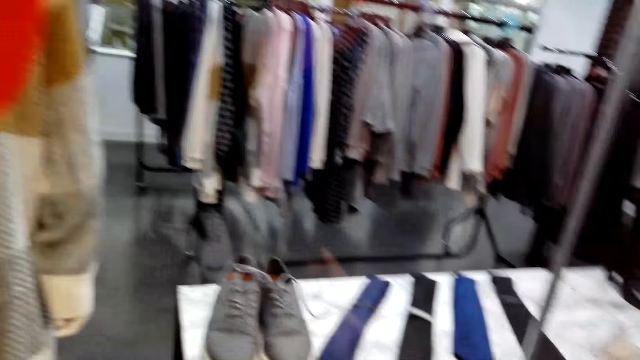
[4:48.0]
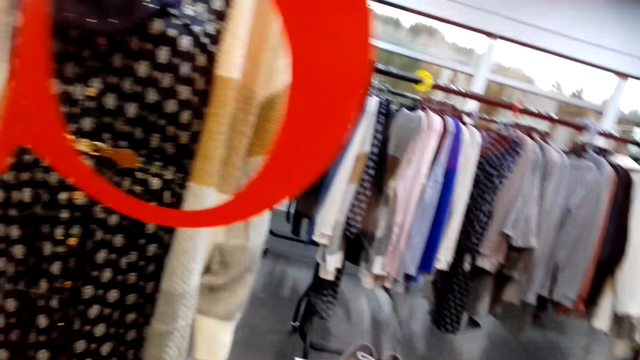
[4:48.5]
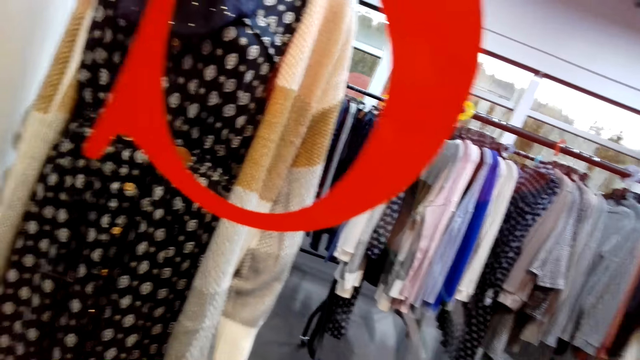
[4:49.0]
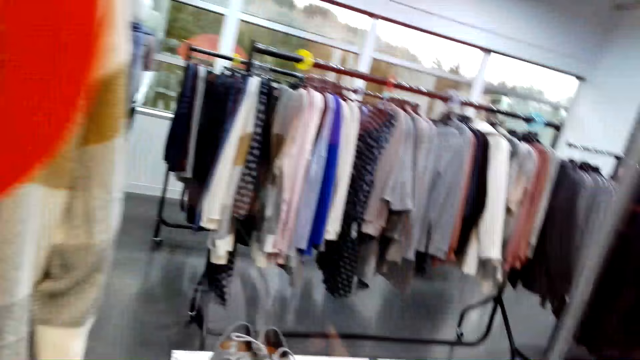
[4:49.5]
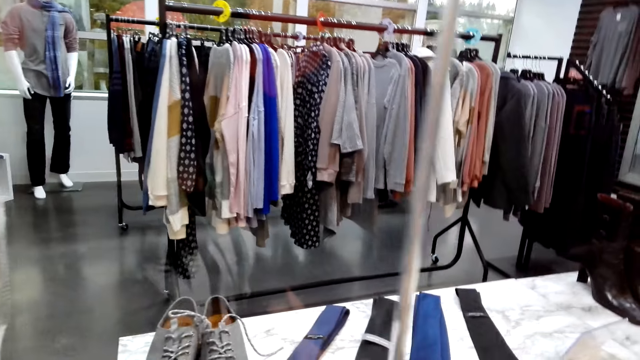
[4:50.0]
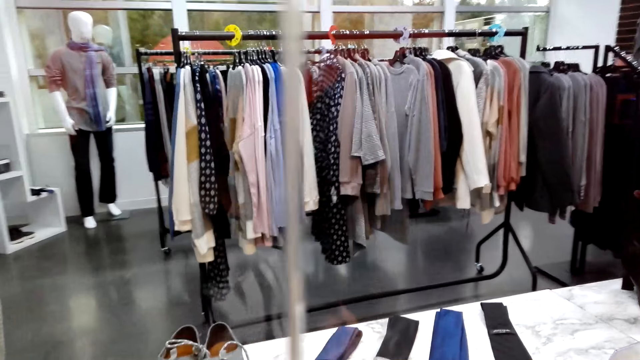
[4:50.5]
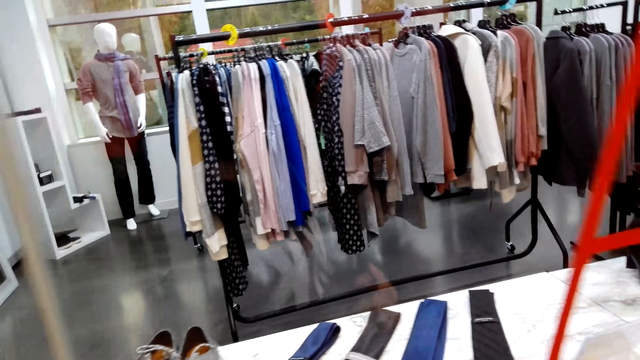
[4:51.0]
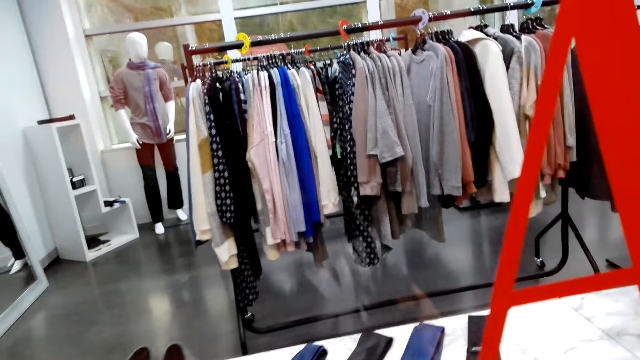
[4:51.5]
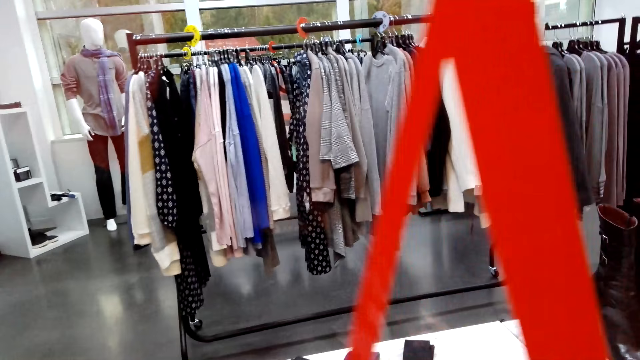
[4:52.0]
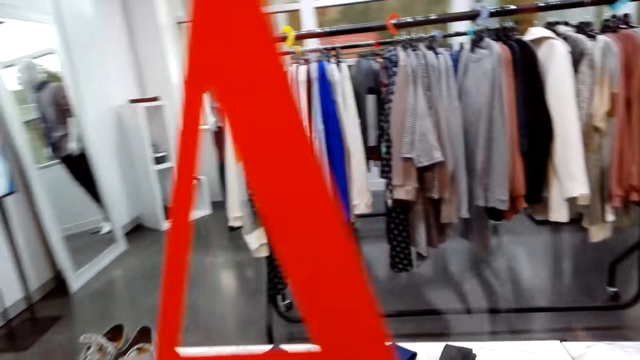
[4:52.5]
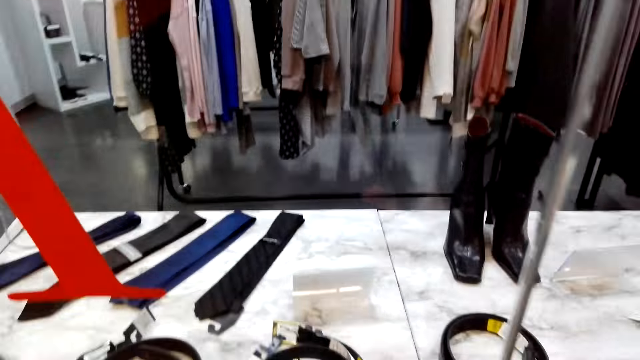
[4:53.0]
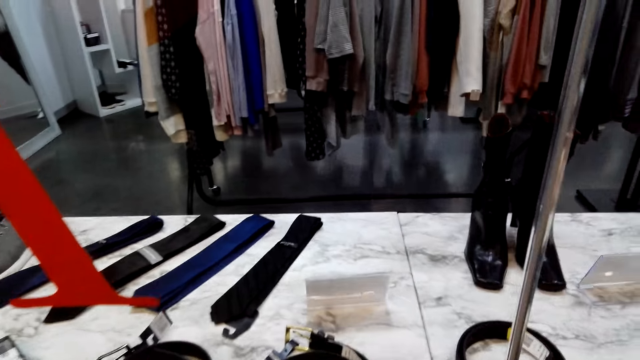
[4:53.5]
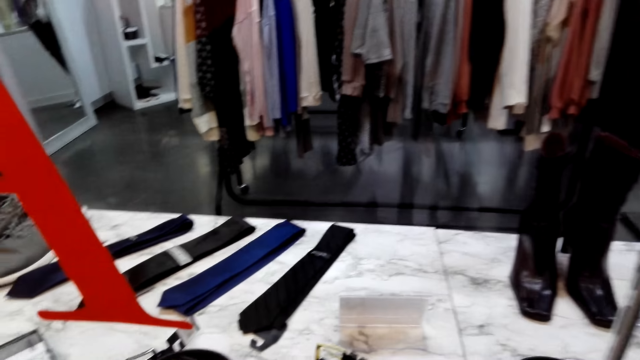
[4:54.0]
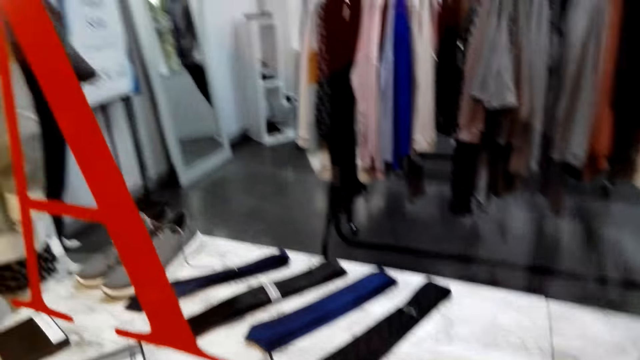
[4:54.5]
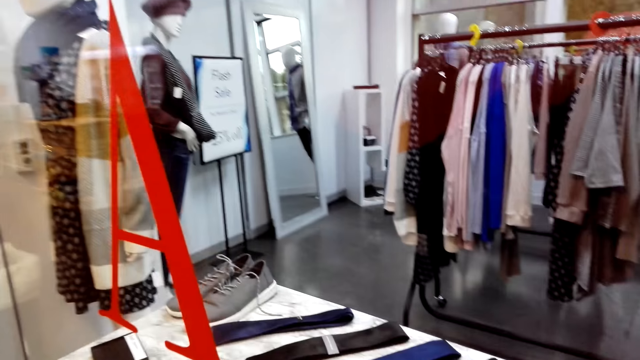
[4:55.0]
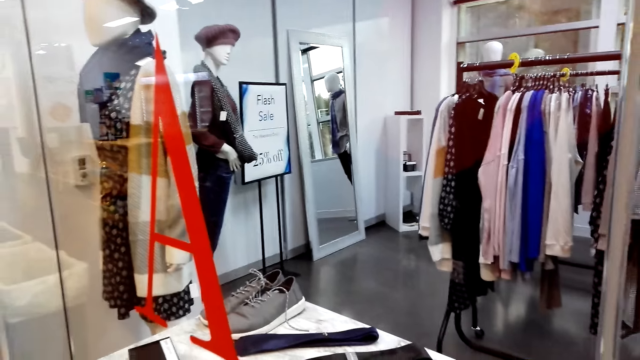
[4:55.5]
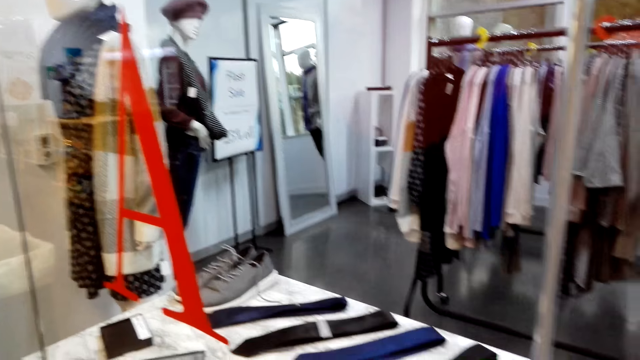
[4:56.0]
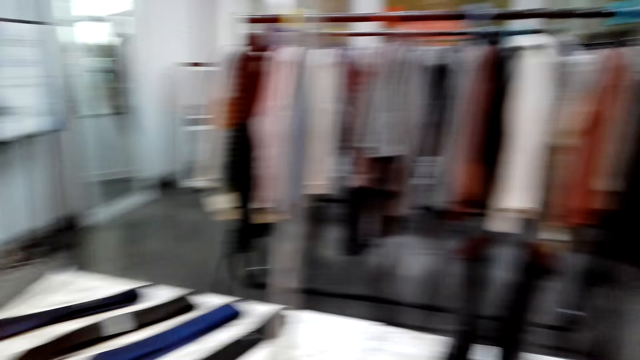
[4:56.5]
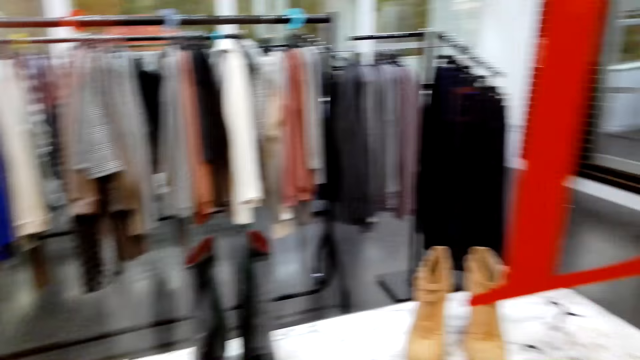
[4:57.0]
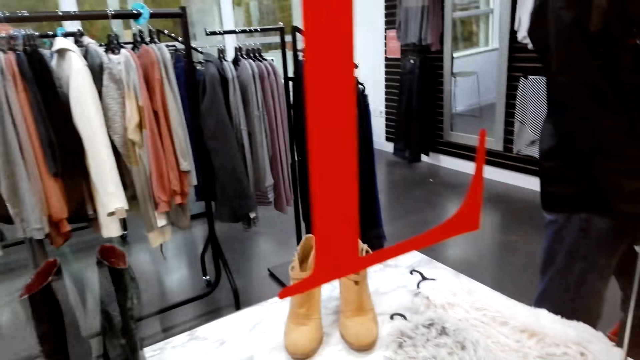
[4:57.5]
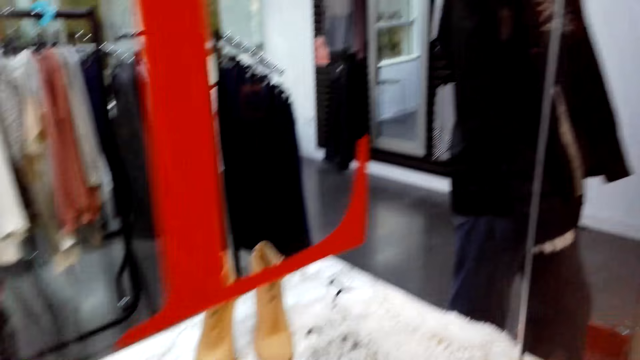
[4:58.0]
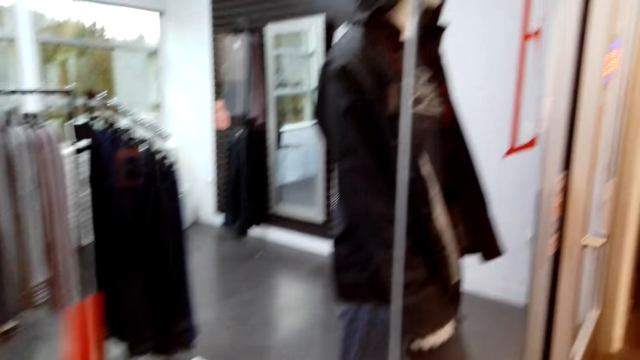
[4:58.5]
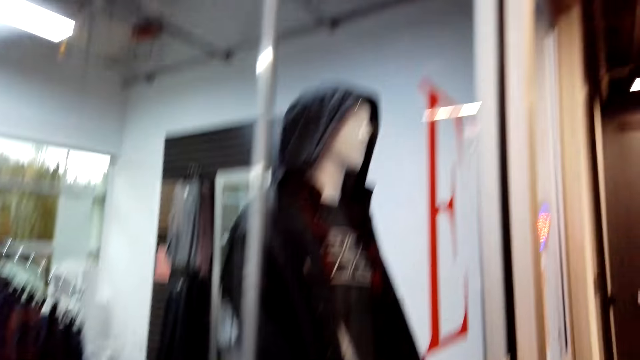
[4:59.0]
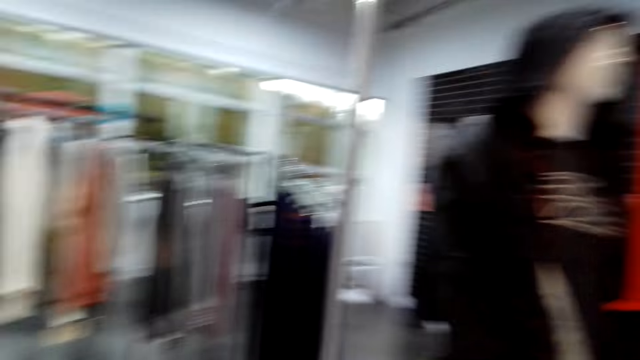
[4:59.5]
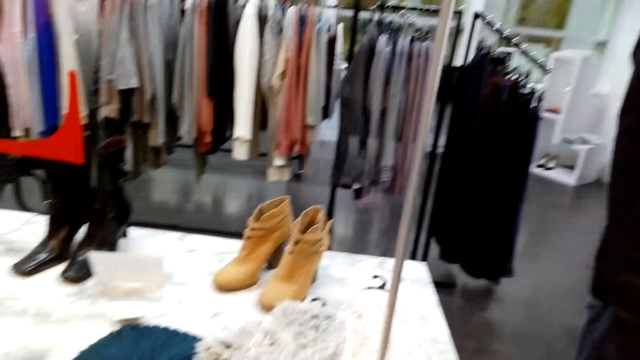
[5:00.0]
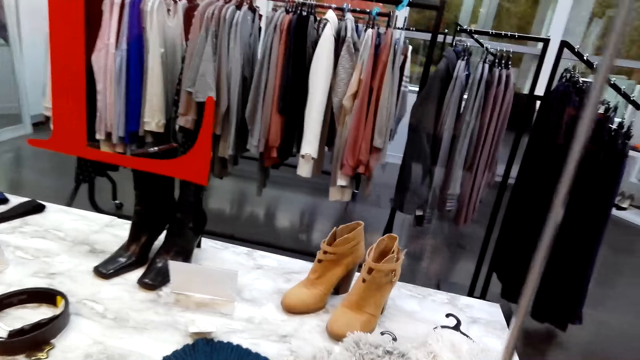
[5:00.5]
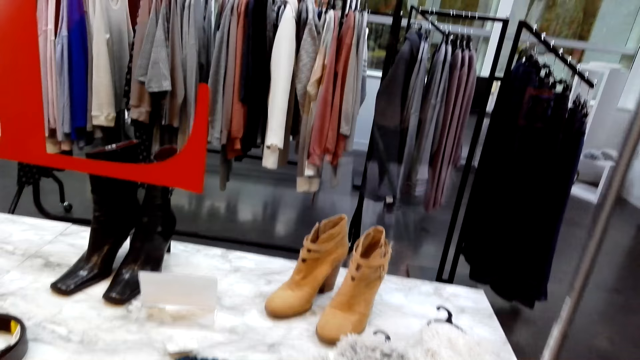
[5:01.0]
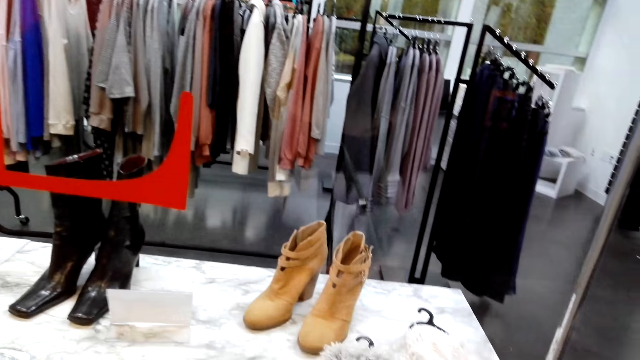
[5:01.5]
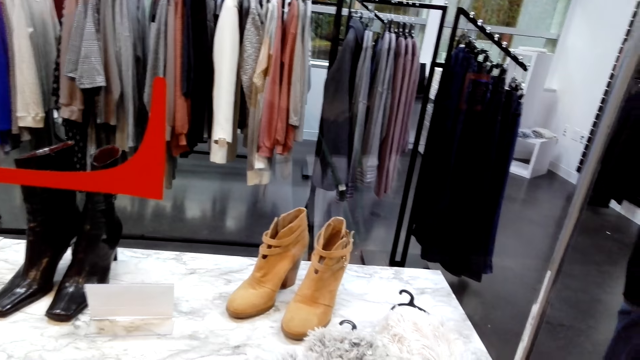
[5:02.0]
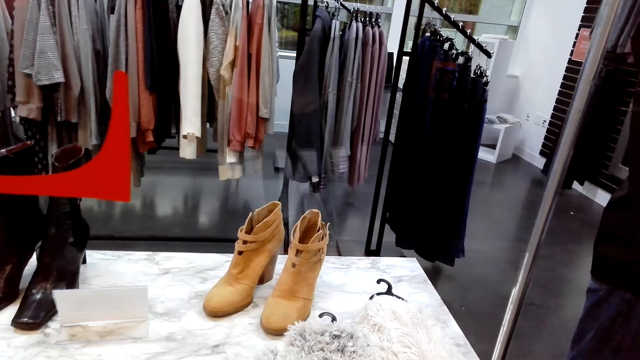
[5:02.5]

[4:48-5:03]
The camera wearer moves around.

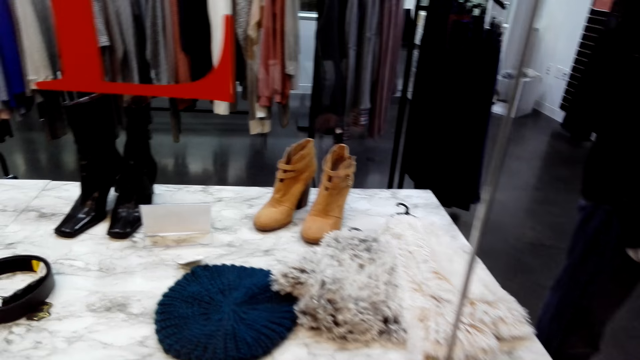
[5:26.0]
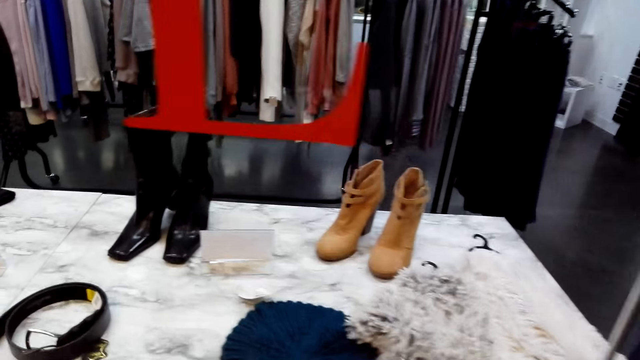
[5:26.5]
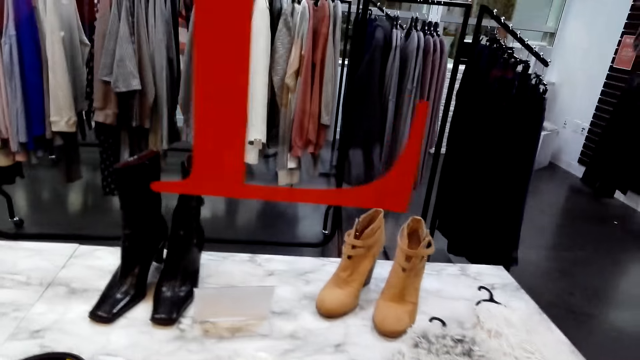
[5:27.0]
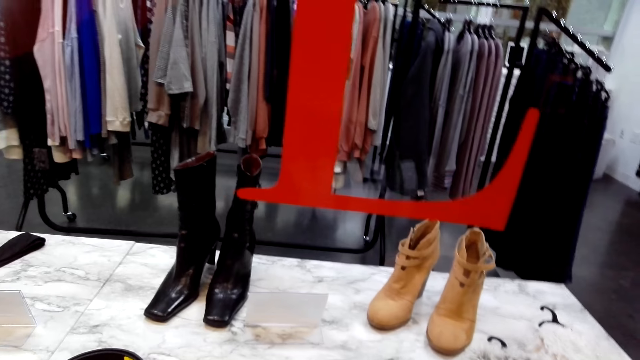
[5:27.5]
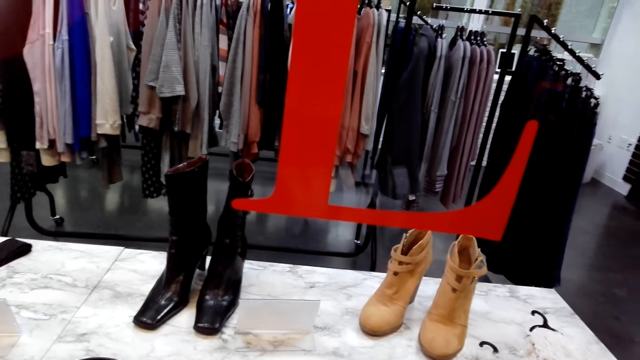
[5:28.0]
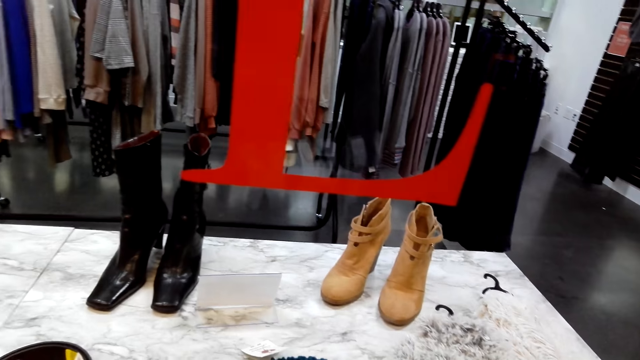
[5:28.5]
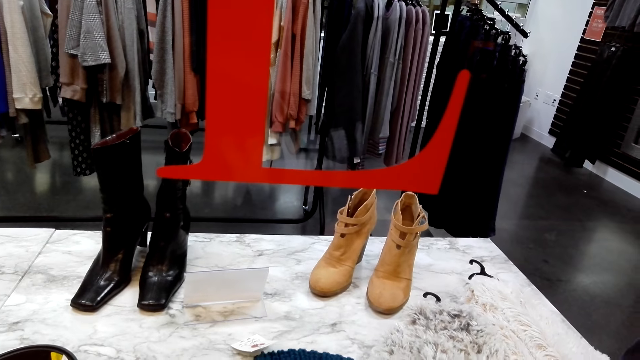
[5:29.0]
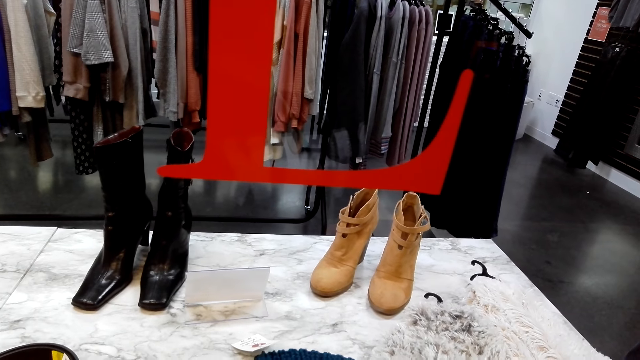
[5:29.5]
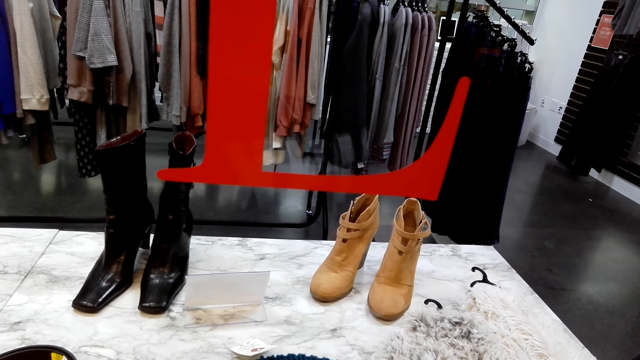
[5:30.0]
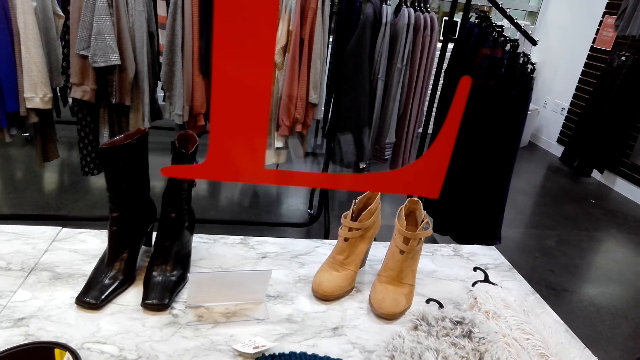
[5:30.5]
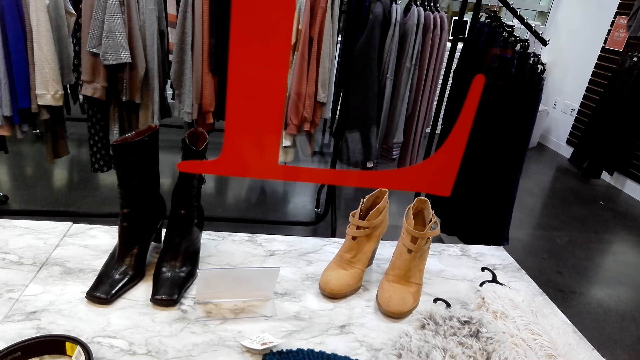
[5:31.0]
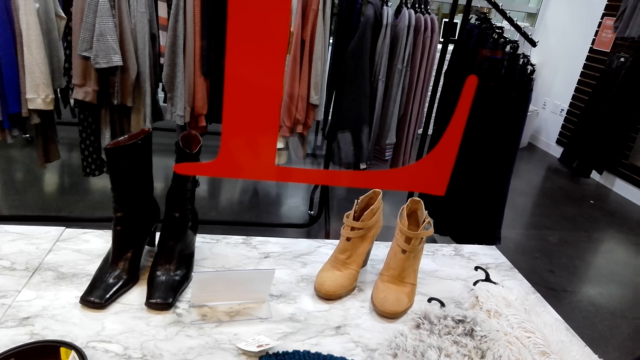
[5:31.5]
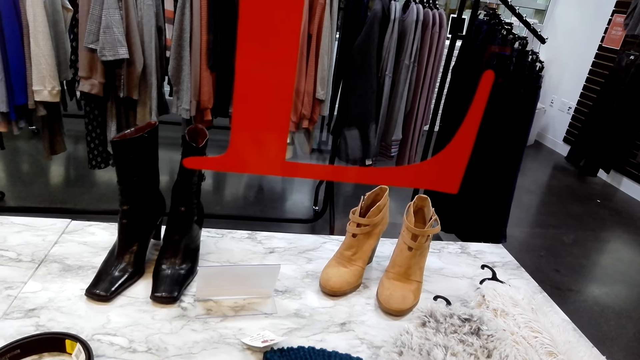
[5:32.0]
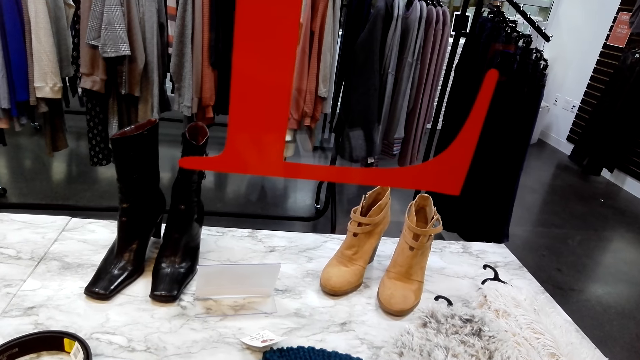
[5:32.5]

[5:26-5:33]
The camera wearer looks around.
